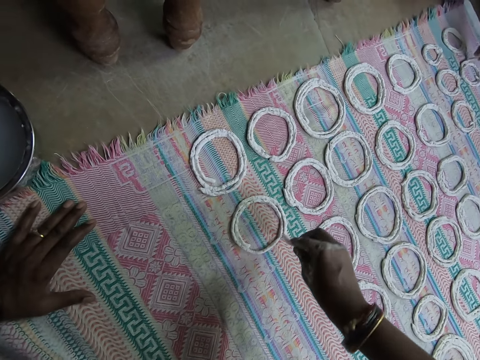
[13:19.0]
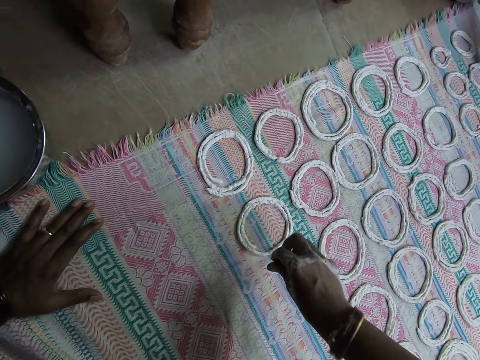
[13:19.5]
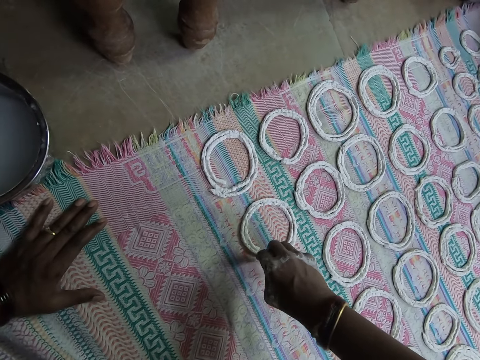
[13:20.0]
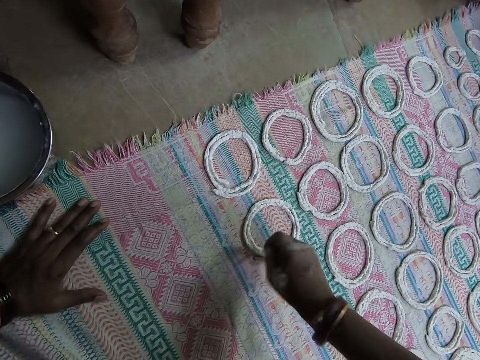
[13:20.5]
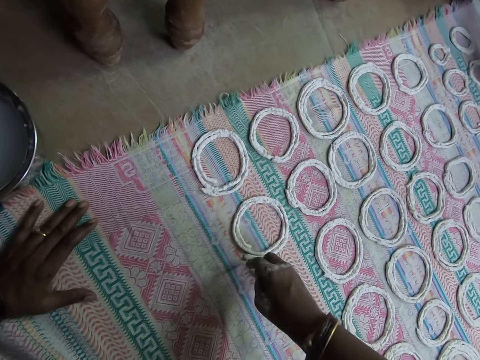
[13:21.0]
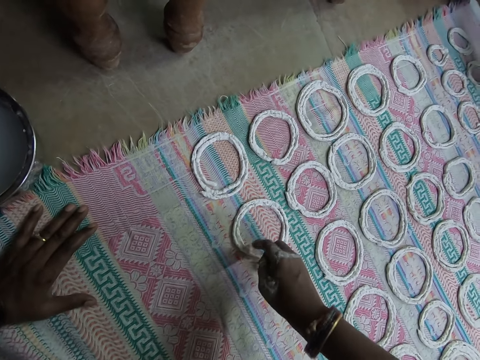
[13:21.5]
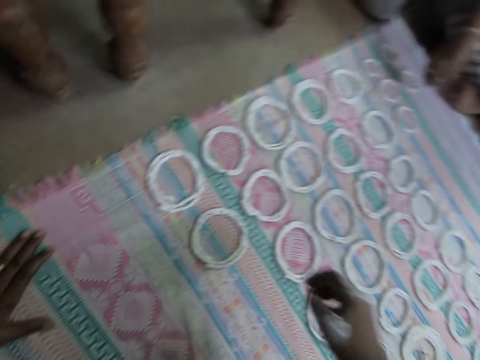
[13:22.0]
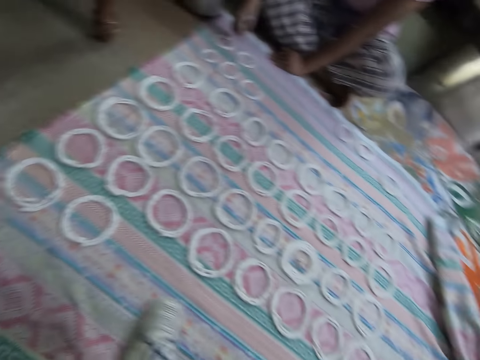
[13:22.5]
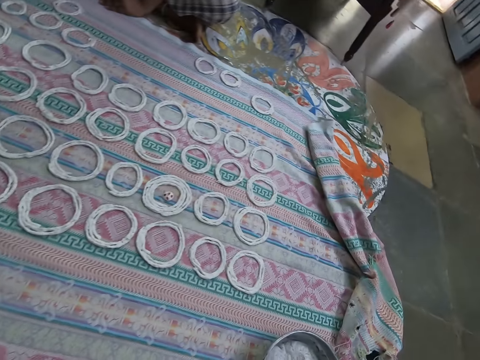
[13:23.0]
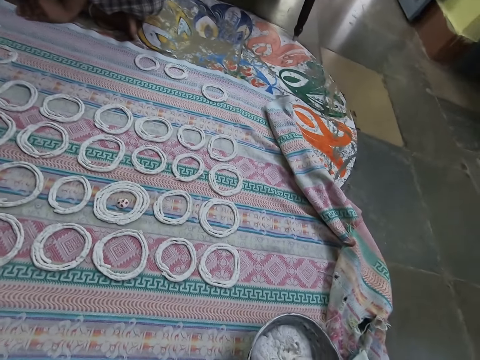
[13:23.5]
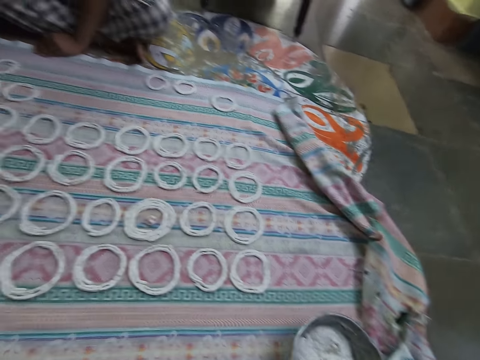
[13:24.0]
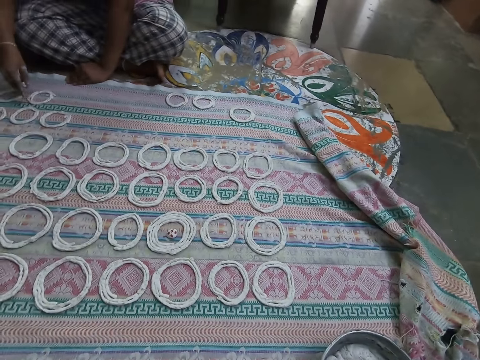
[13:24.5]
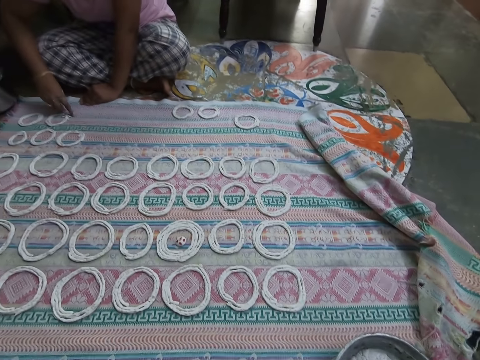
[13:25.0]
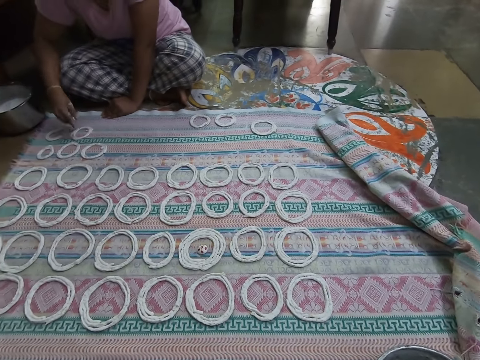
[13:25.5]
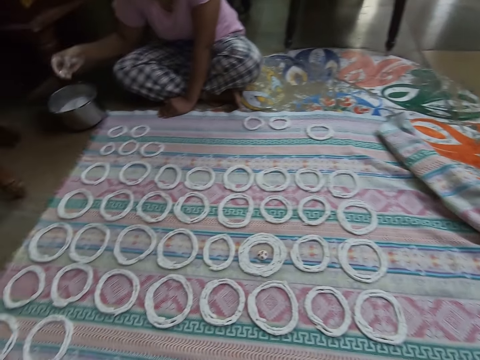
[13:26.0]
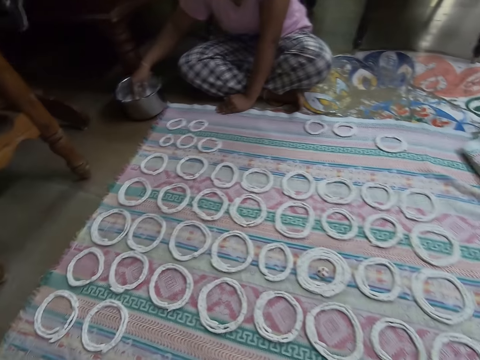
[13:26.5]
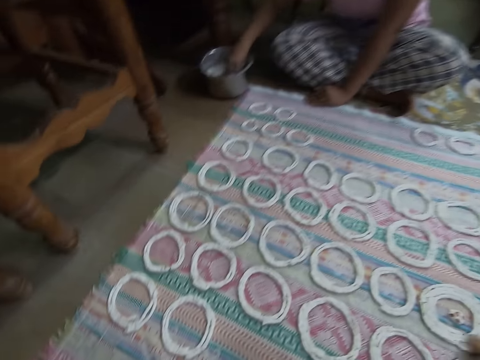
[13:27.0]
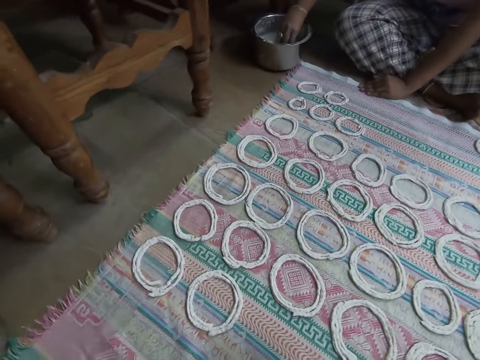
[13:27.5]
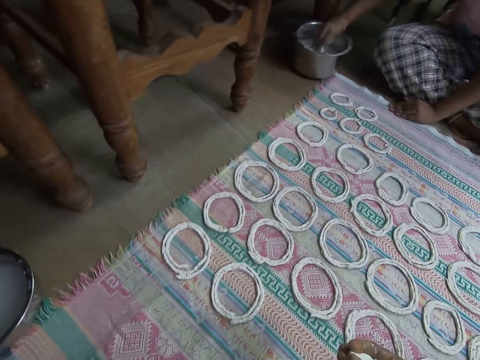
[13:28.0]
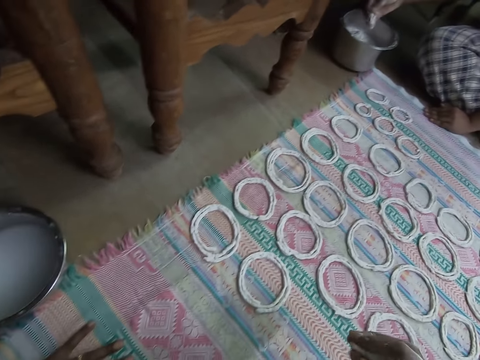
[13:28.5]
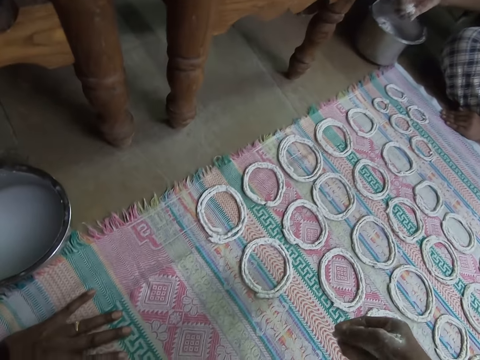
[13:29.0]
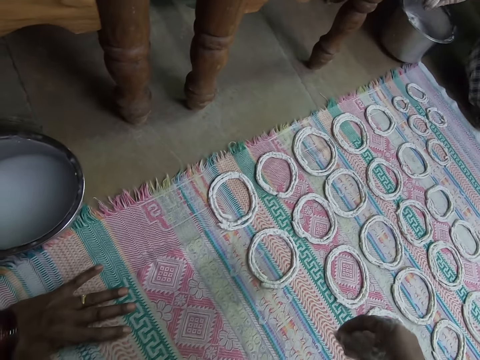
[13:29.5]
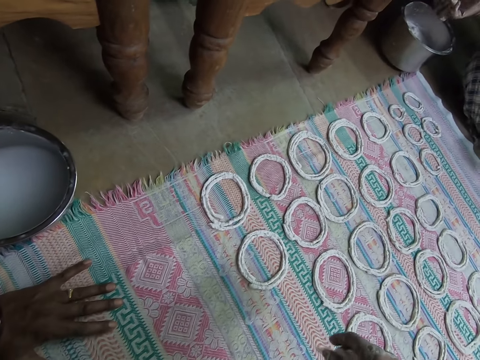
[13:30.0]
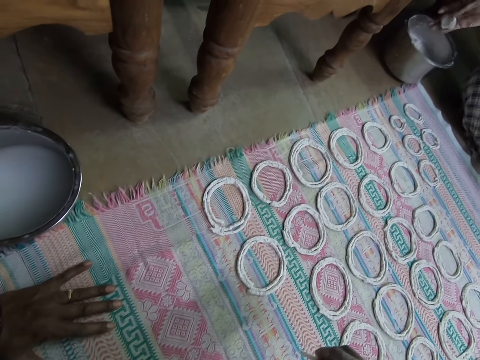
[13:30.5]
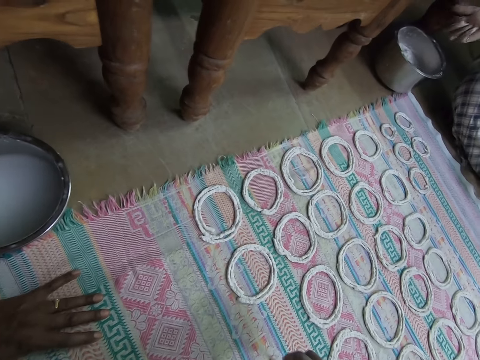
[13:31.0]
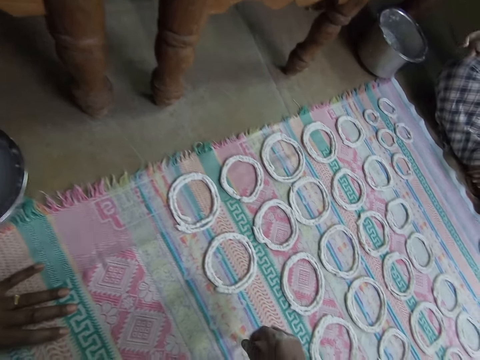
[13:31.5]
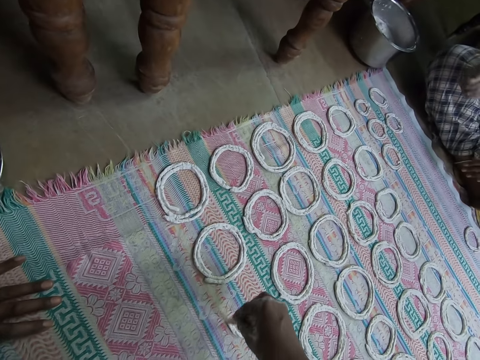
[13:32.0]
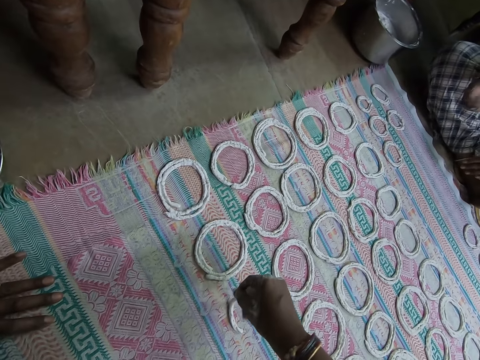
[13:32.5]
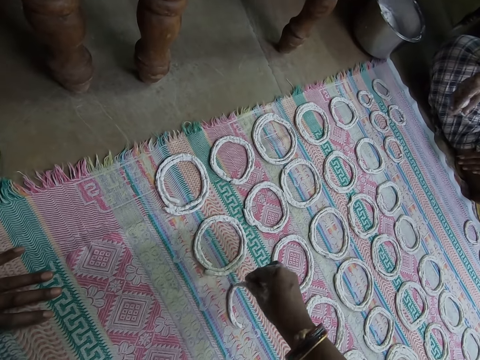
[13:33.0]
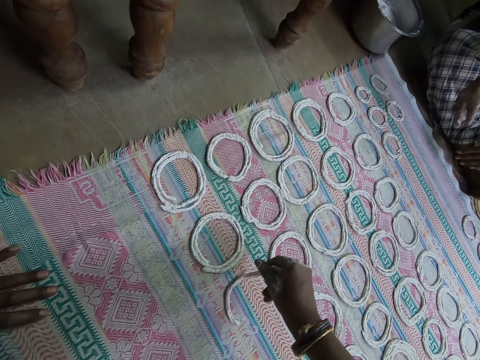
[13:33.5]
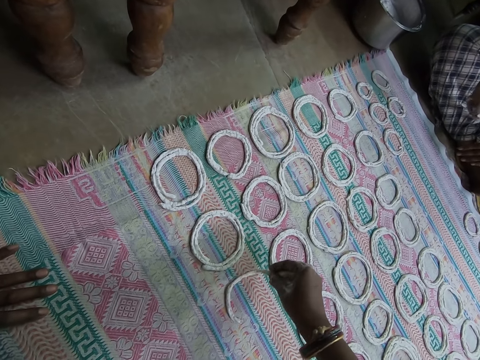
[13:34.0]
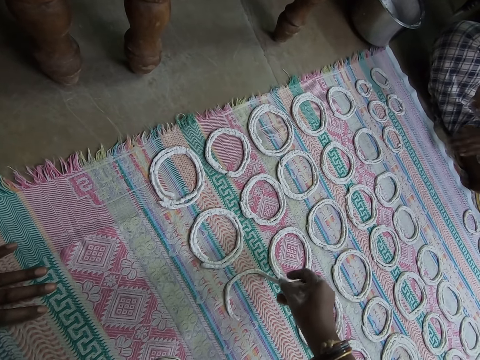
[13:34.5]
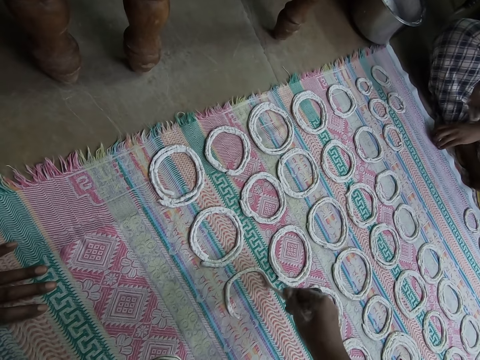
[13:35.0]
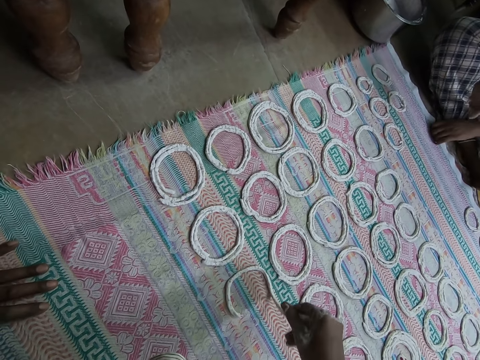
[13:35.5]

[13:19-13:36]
The camera wearer touches the dough. She lifts the right hand and looks around. She mixes the flour dough in the flour pan with her right hand. A woman adjusts the jalebi roll on the mat with her right hand. The camera wearer looks around. The woman takes a flour dough from the flour bowl with her right hand. The camera wearer squeezes the dough and rolls the flour dough in her right hand. She makes a jalebi roll on the mat on the floor with the flour dough in her right hand. The woman rolls the flour dough in her right hand. The camera wearer spreads the dough on the piece of cloth.

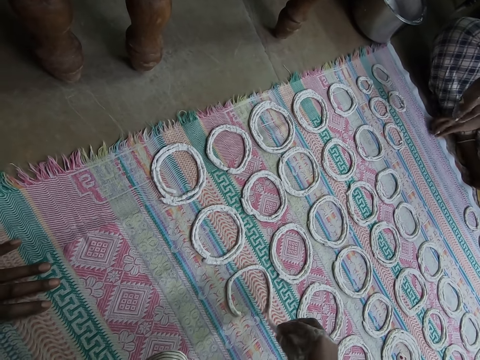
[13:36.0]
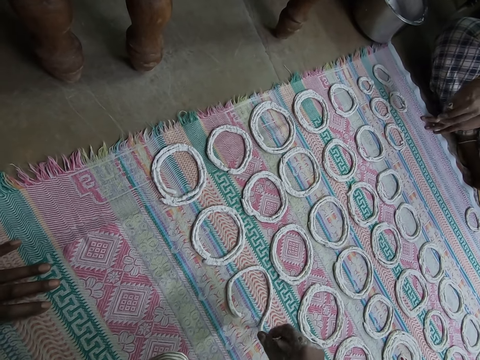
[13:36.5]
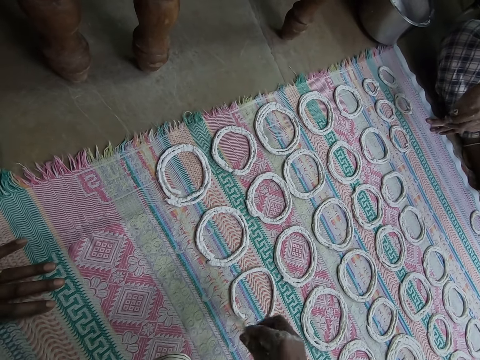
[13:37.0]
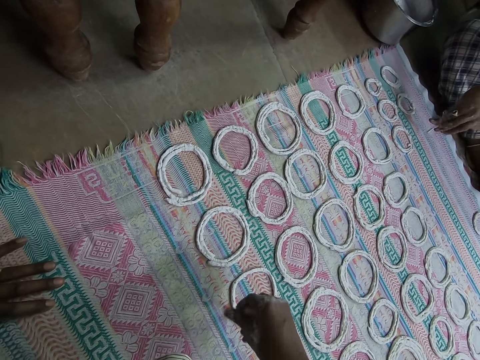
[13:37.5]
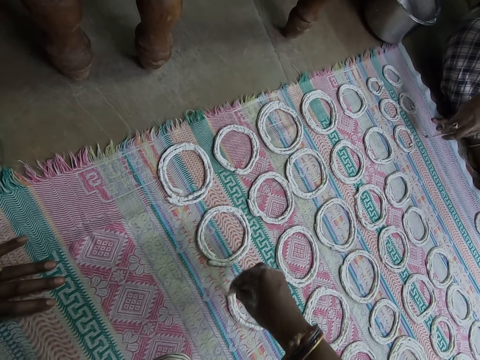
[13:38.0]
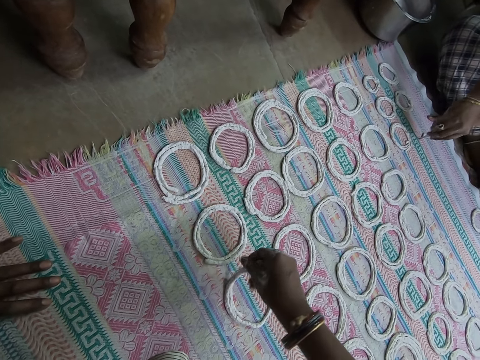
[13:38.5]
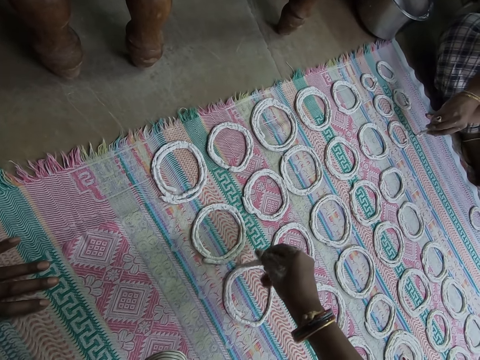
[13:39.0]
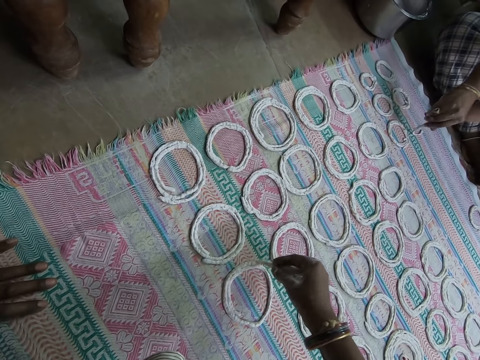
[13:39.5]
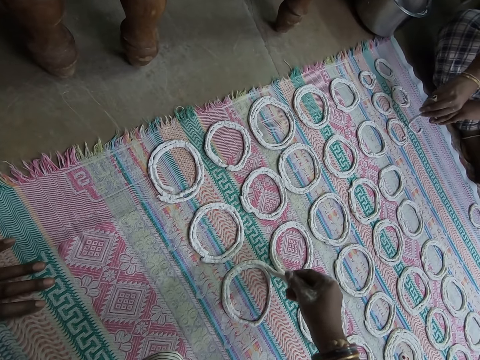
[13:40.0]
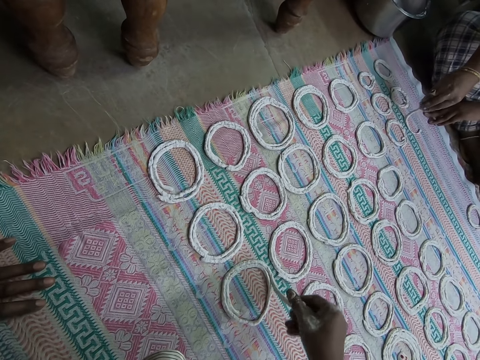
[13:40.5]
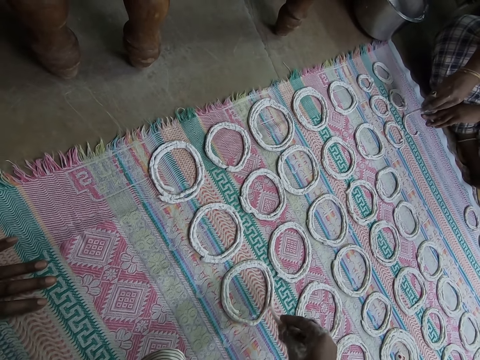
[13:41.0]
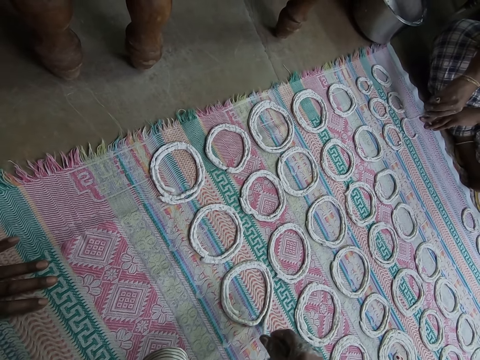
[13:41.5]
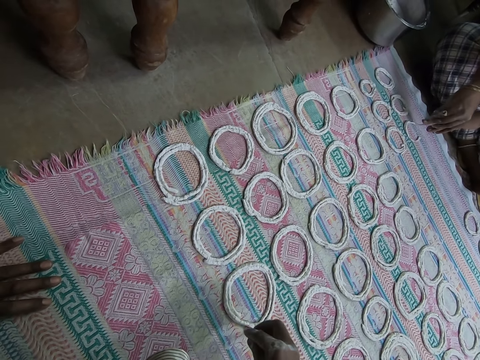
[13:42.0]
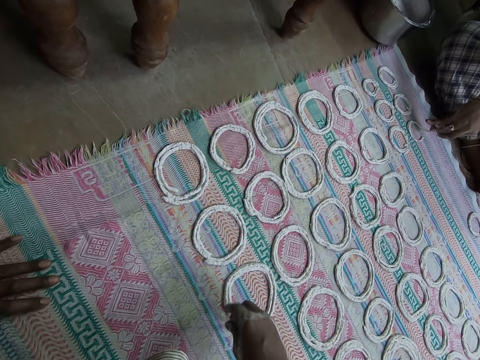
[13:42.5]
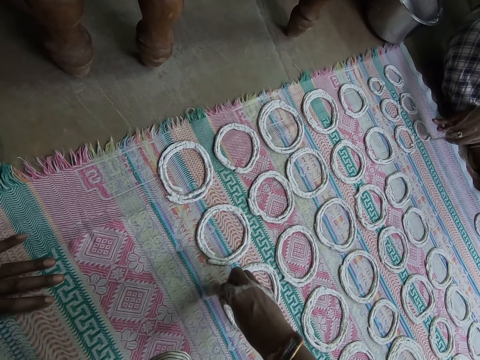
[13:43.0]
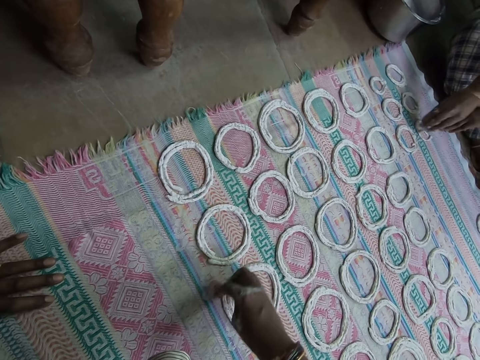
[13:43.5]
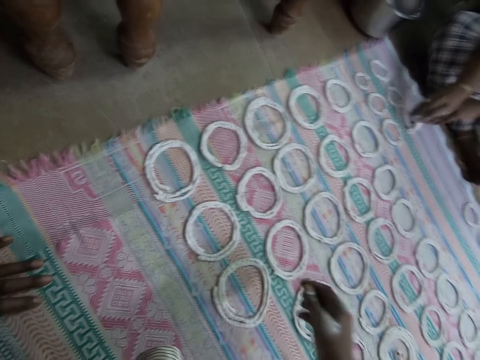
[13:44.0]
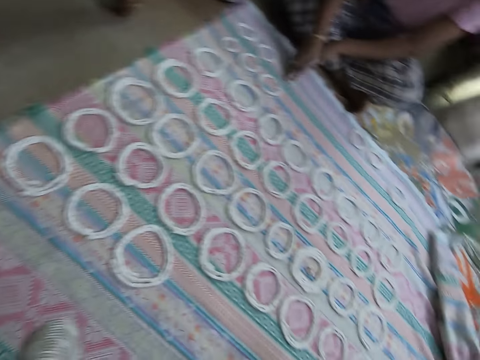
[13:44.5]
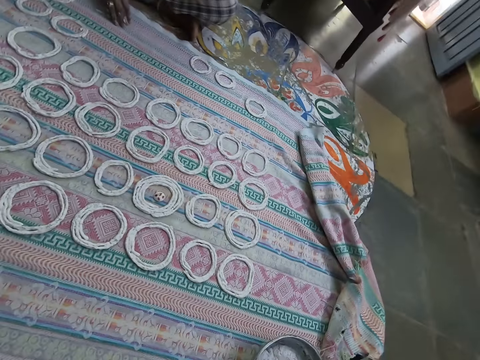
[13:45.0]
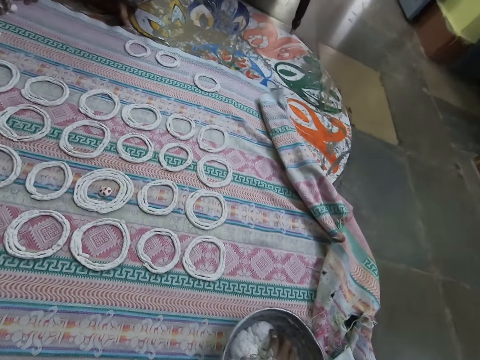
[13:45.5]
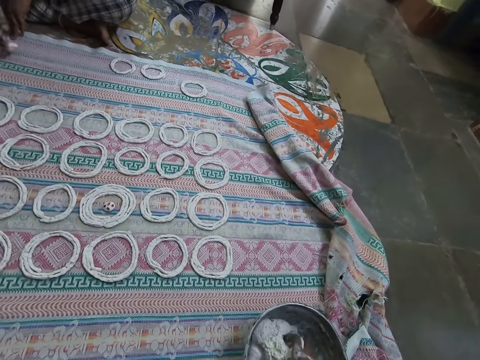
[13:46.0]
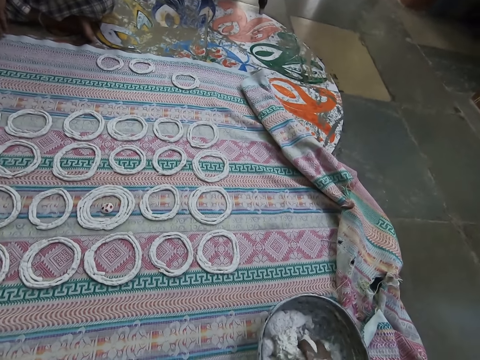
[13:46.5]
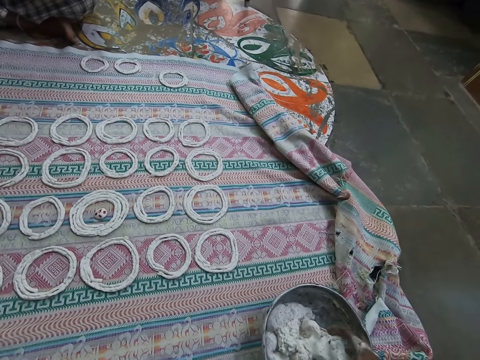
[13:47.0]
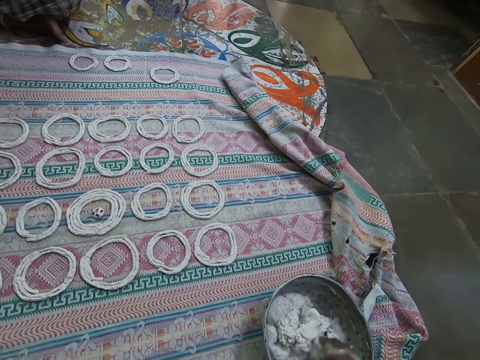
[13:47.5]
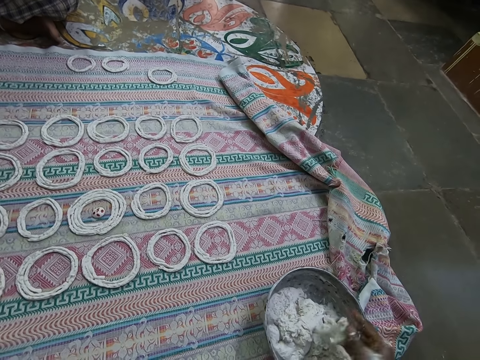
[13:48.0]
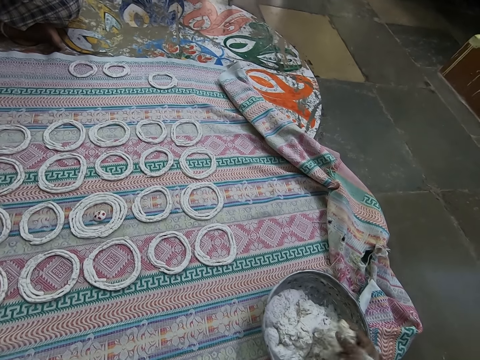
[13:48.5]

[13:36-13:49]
The camera wearer rolls the flour dough in her right hand. A woman makes a jalebi roll on the mat on the floor with the flour dough in her right hand. The camera wearer touches the dough. She moves the right hand, looks around, and takes another dough from the bowl. She cuts out a portion of murukku from the bowl on the ground with her right hand.
